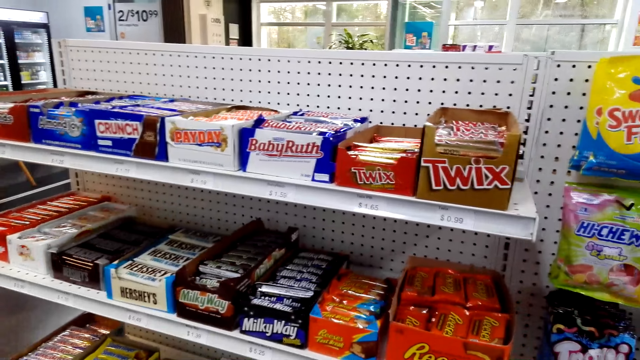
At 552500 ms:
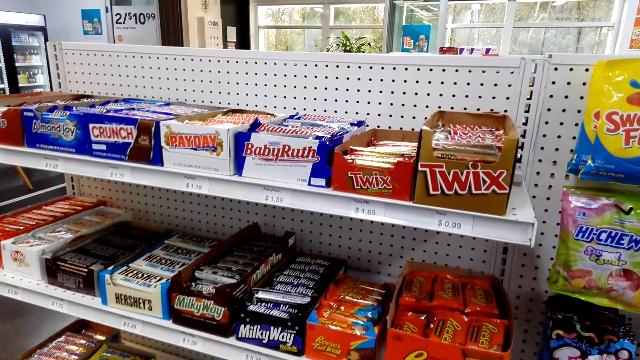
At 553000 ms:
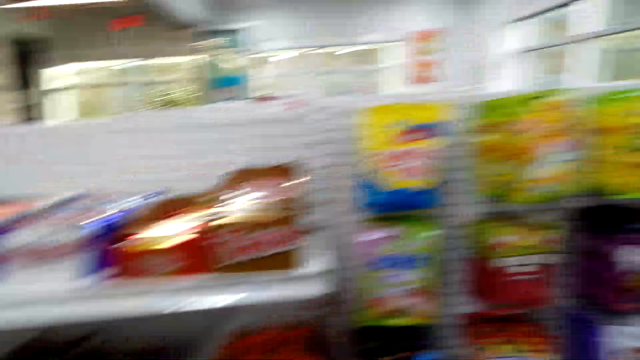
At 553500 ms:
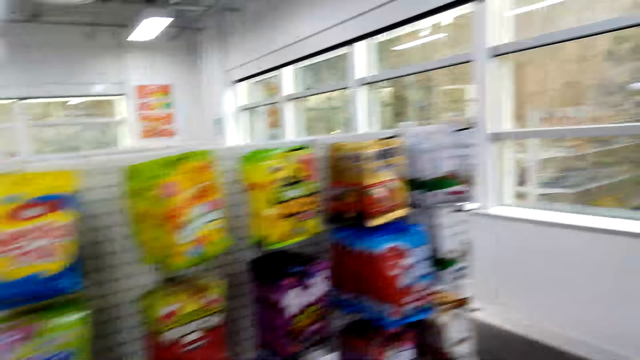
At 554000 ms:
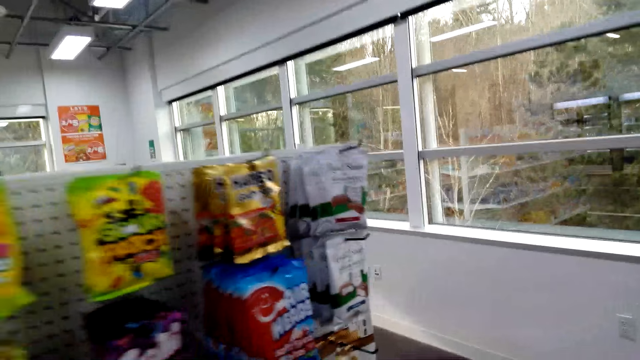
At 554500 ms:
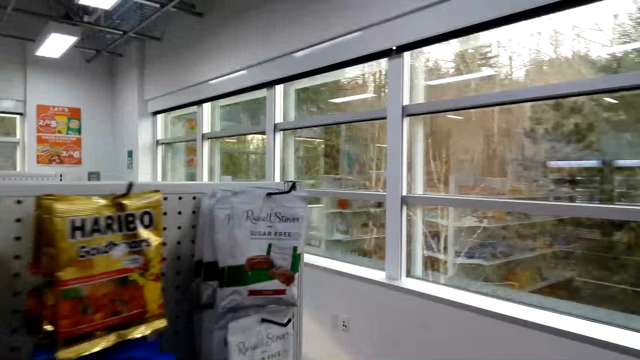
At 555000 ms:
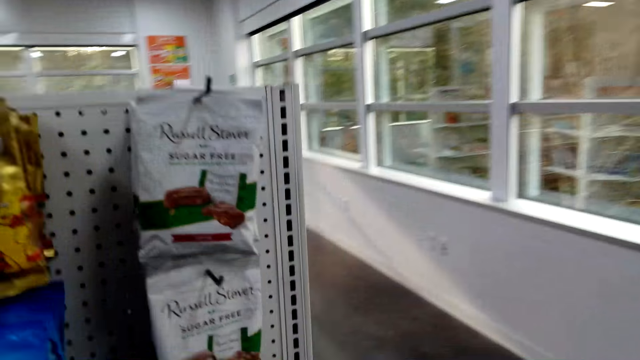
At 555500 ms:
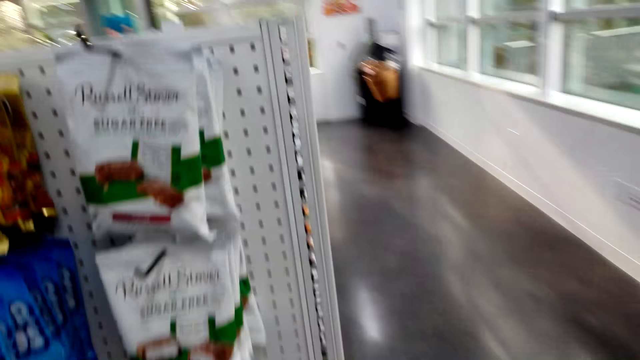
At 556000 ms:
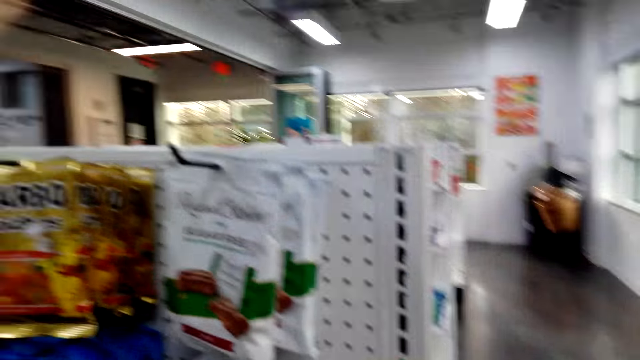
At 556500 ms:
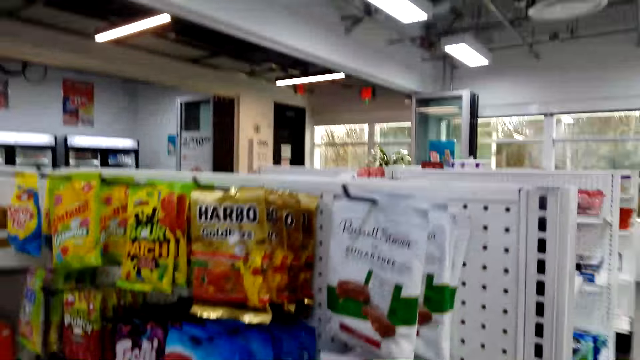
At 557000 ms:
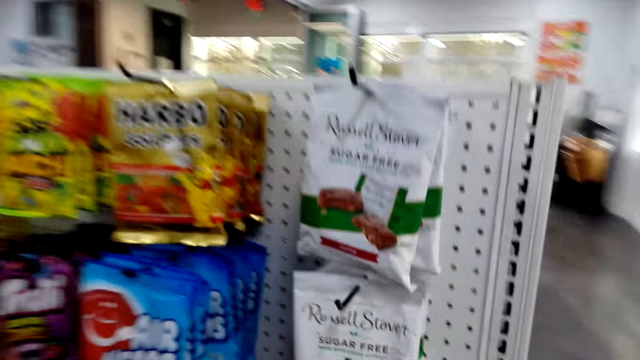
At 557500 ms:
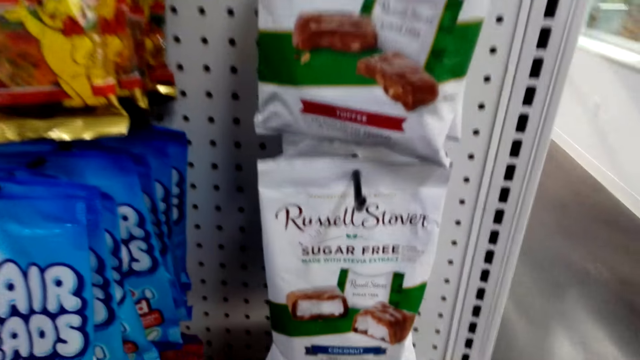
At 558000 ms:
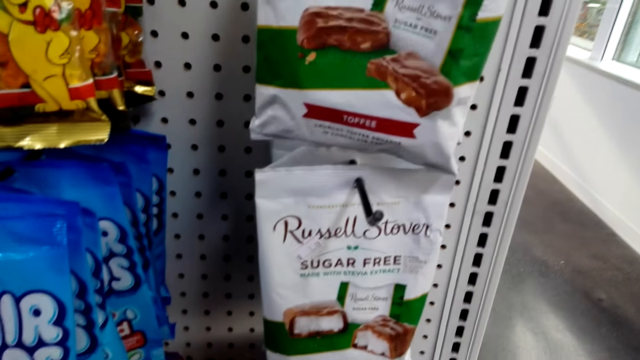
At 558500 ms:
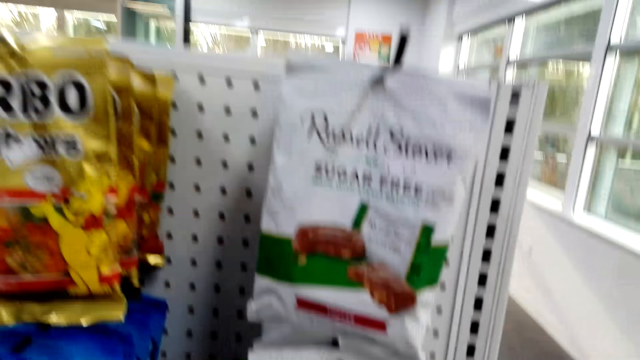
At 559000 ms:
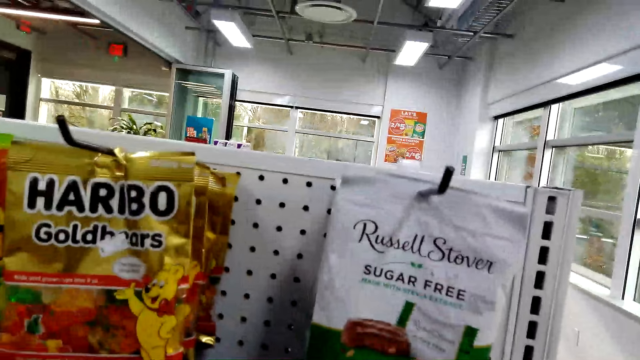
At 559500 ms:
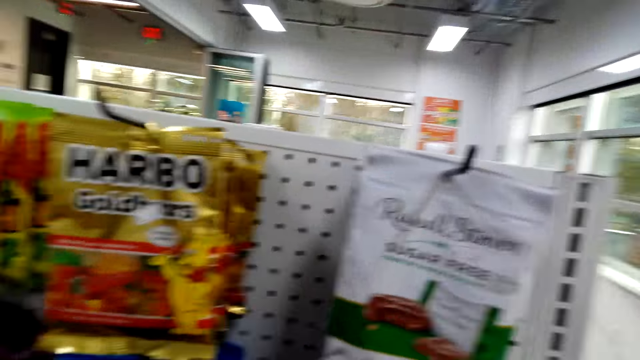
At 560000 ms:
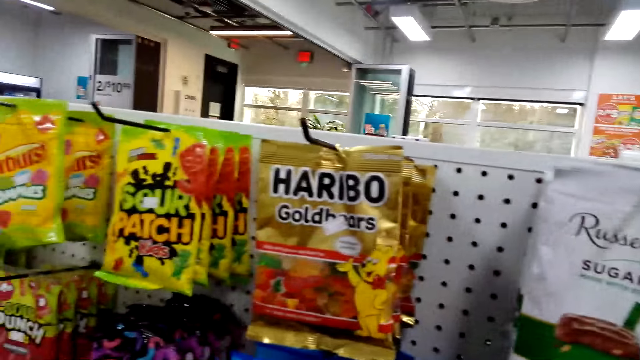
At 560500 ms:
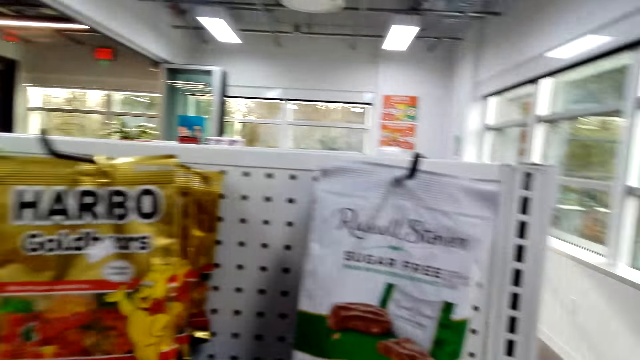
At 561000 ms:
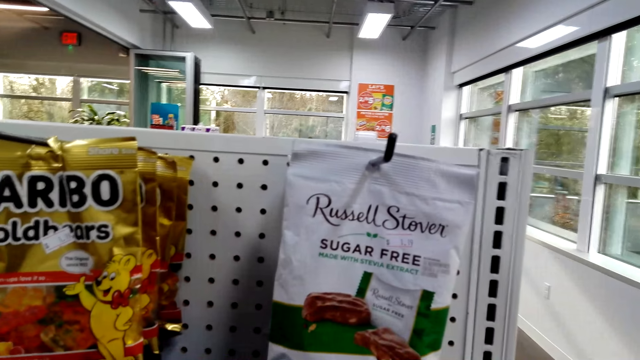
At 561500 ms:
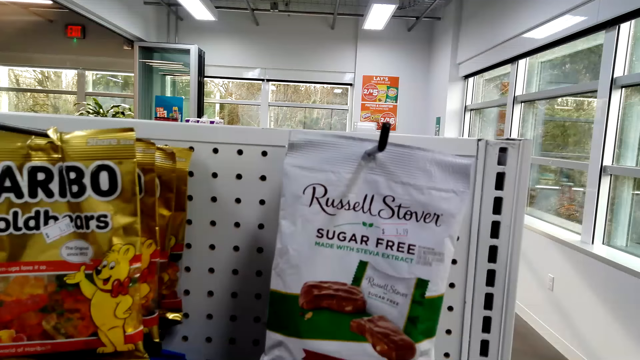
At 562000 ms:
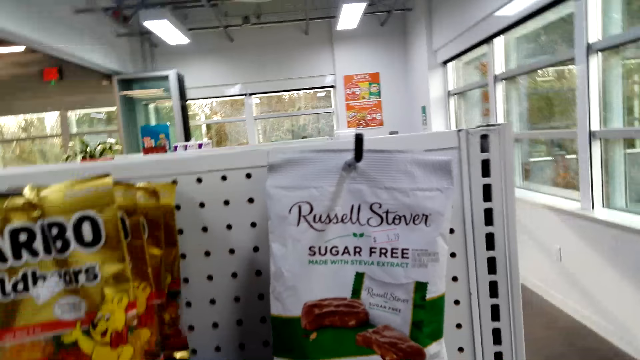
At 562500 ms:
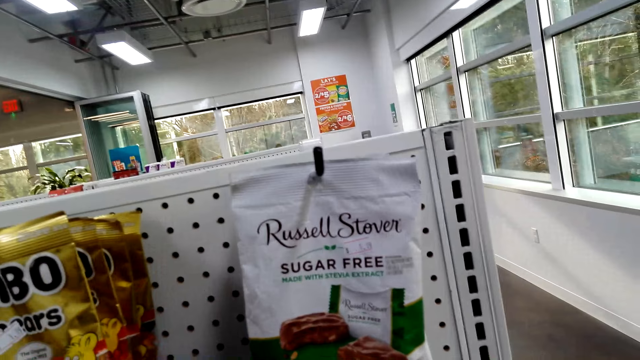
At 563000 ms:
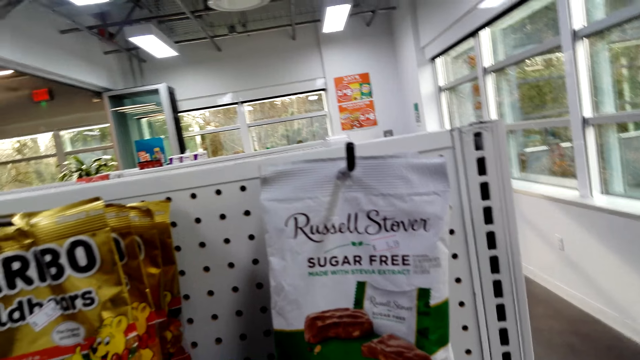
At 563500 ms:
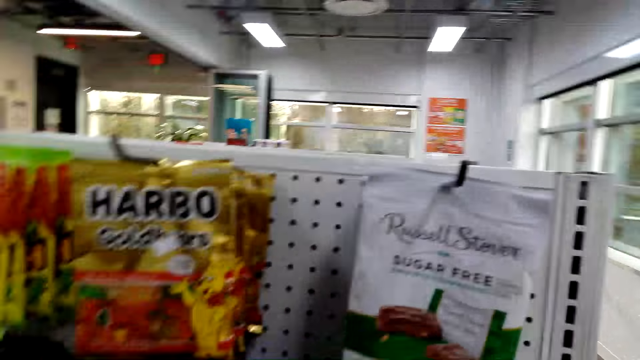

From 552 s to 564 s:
The camera wearer turns to the other side. They walk around the supermarket. They stand. They look at the snacks.

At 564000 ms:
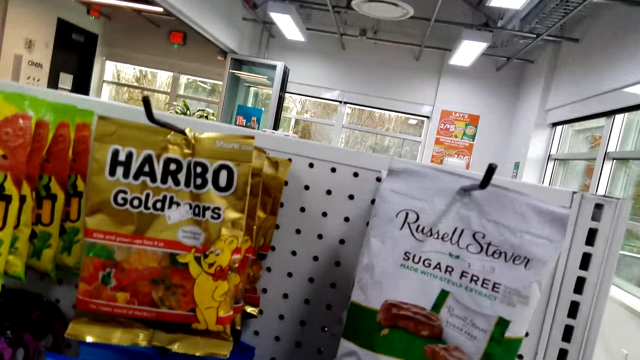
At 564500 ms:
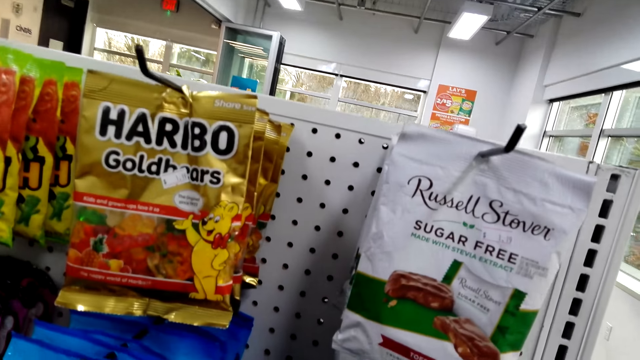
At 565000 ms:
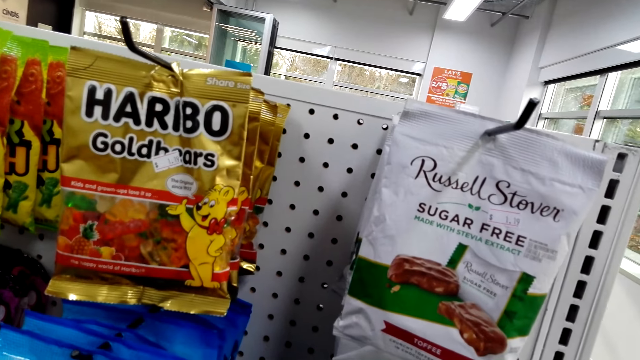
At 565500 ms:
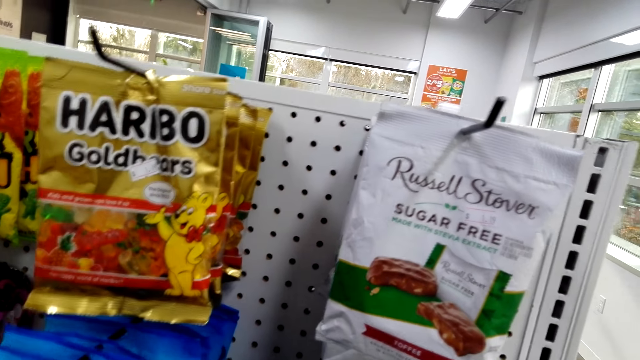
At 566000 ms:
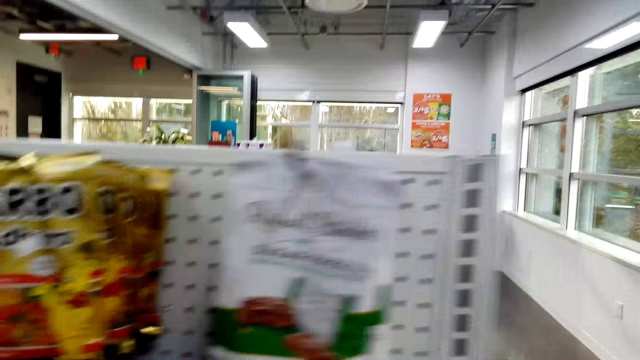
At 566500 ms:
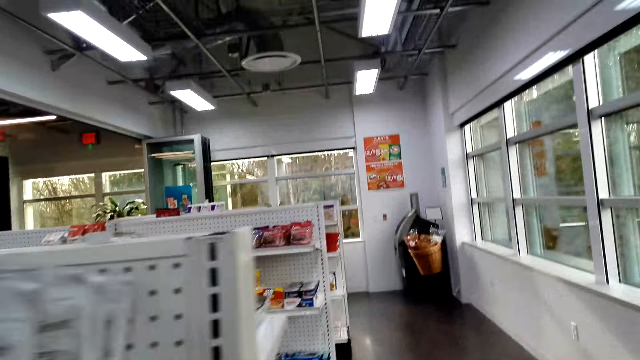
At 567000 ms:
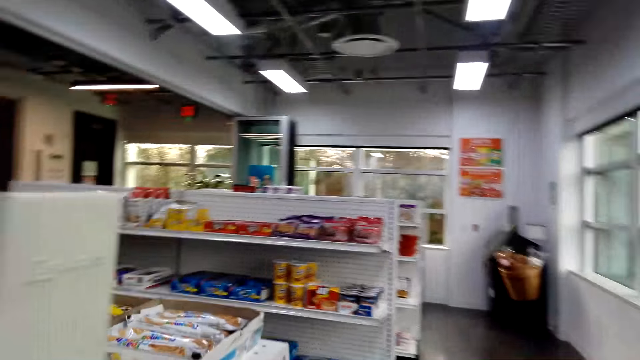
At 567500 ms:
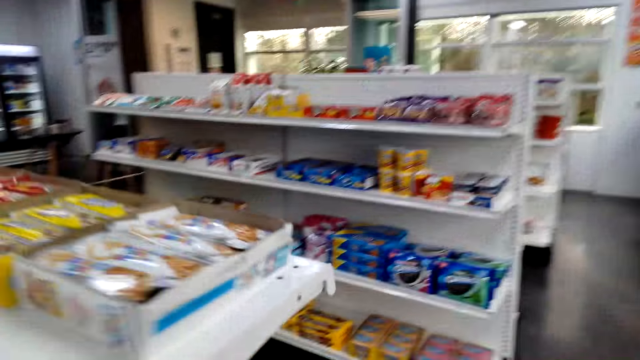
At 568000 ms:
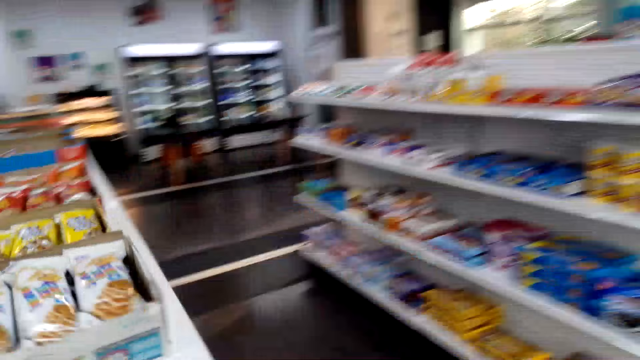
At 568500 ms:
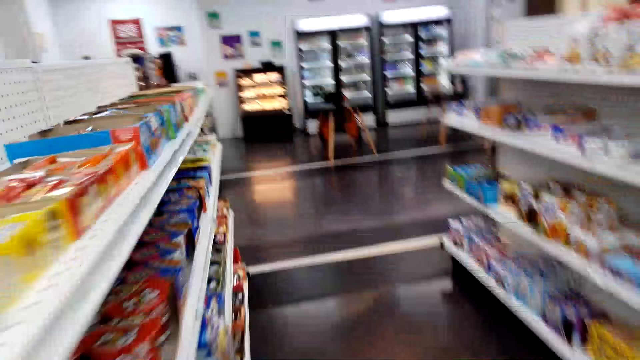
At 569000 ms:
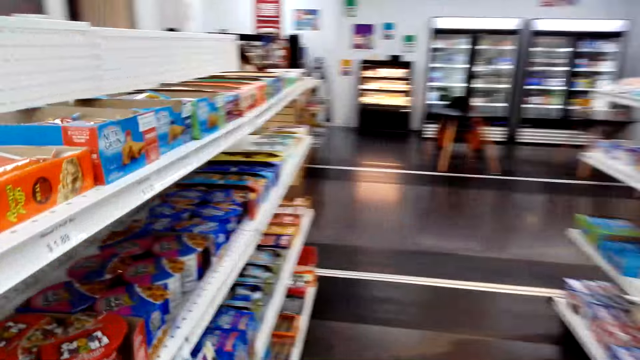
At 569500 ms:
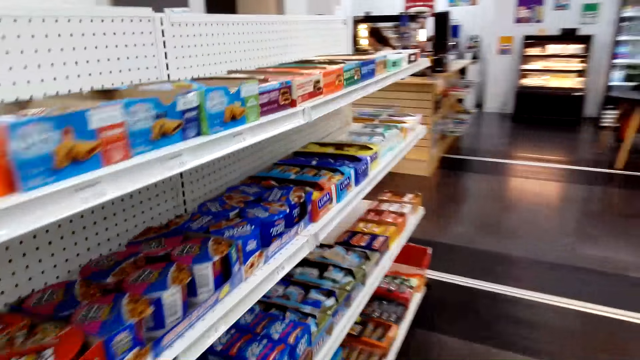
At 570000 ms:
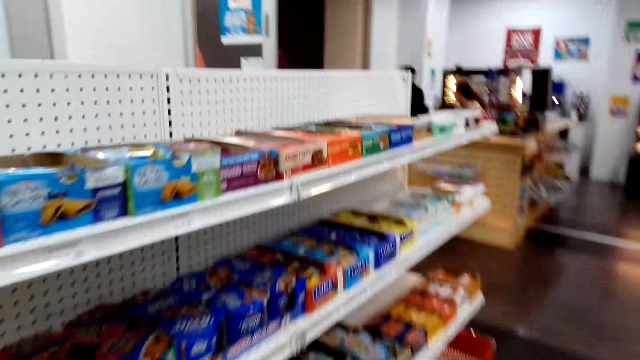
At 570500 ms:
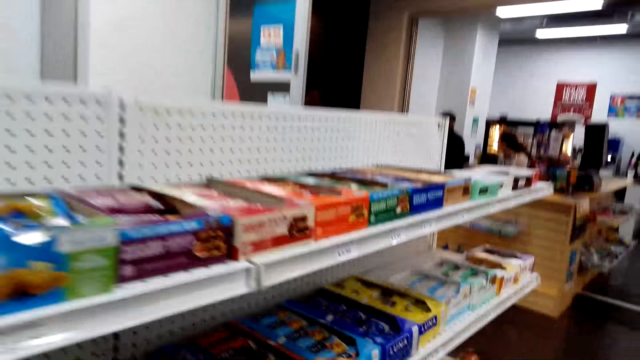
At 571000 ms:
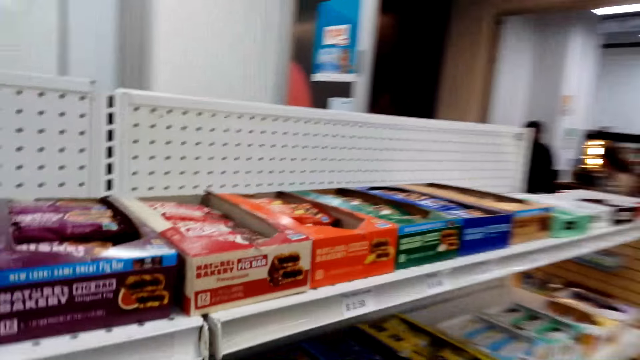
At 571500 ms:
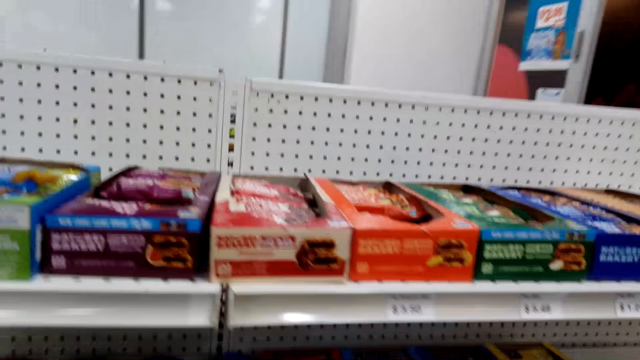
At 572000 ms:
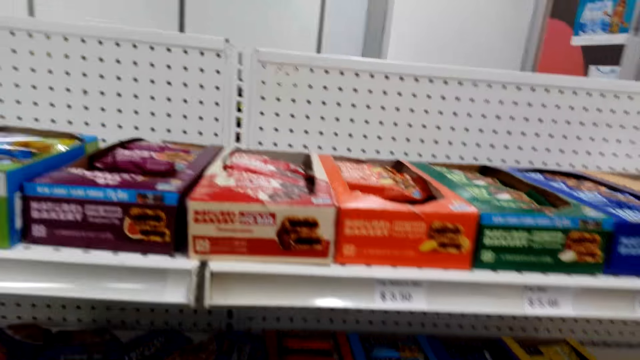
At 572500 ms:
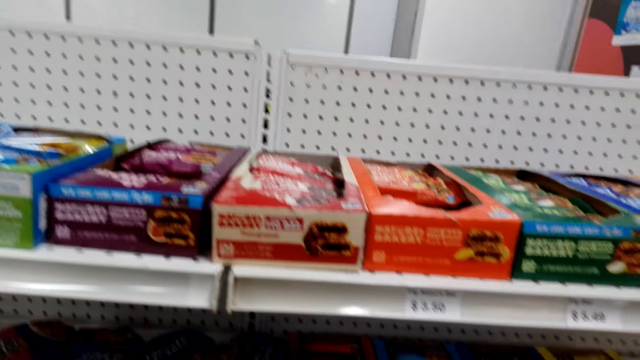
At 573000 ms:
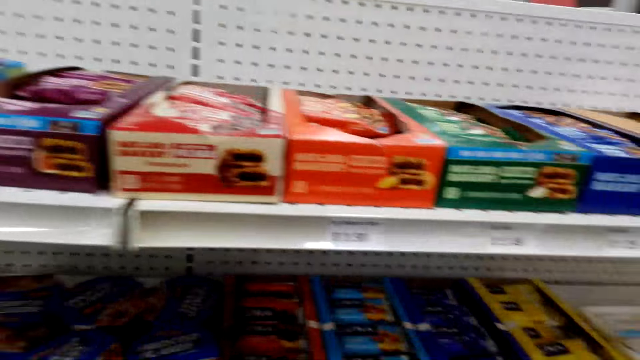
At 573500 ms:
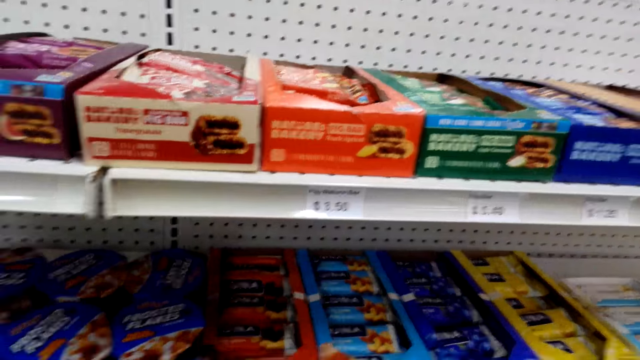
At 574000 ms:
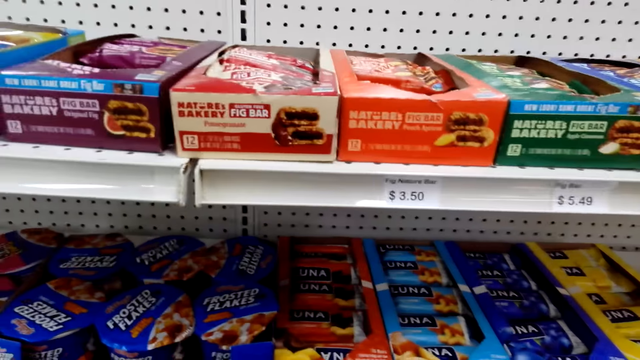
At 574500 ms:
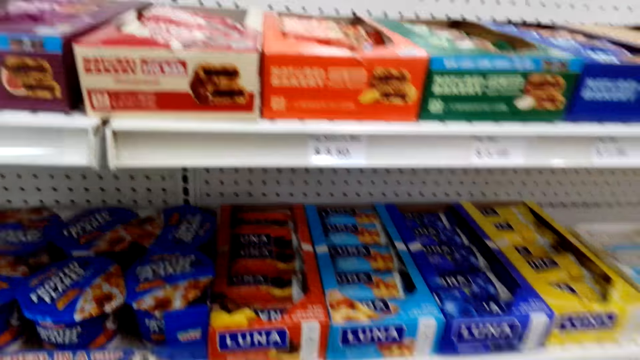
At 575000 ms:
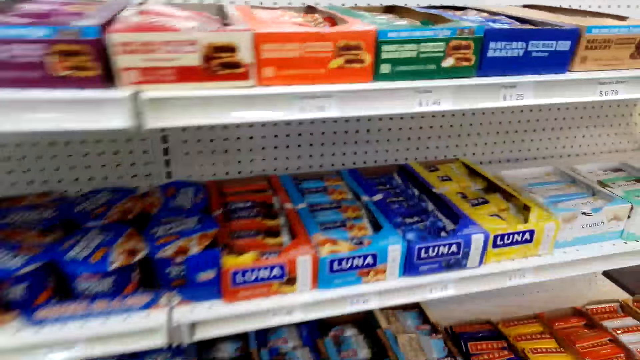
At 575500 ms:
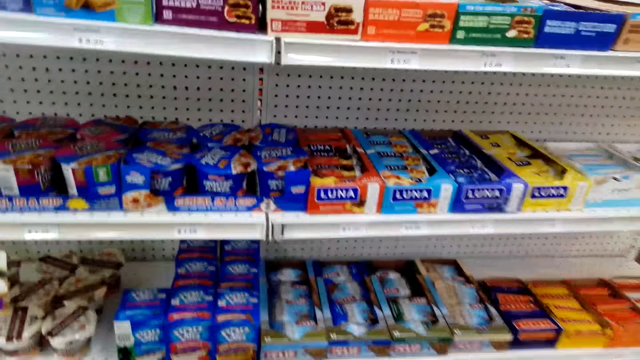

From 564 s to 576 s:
The camera wearer walks. They look at the items on the shelf.
